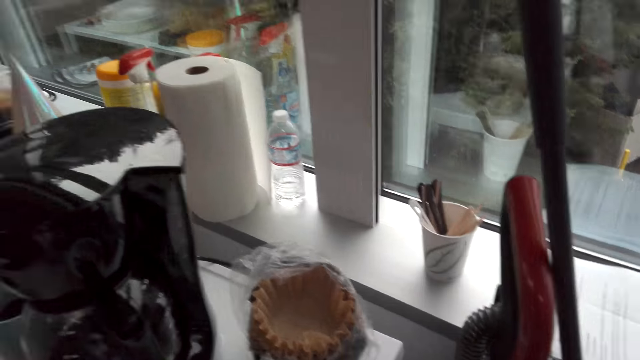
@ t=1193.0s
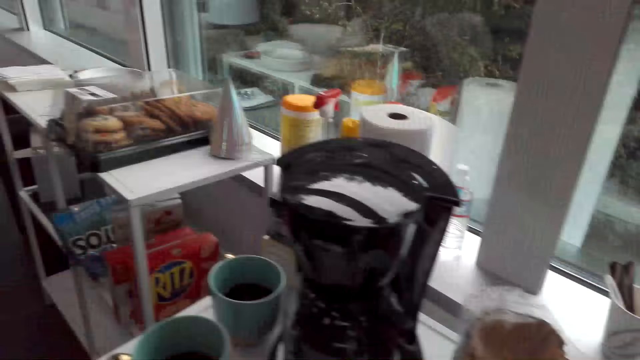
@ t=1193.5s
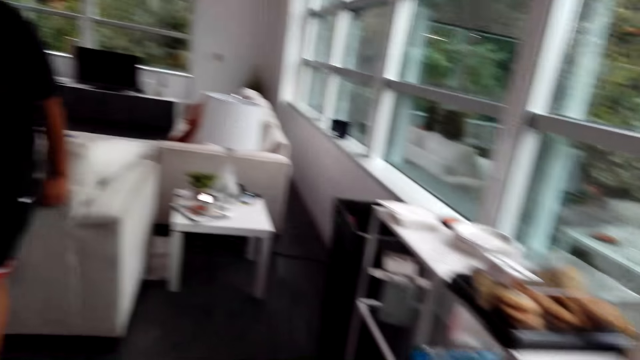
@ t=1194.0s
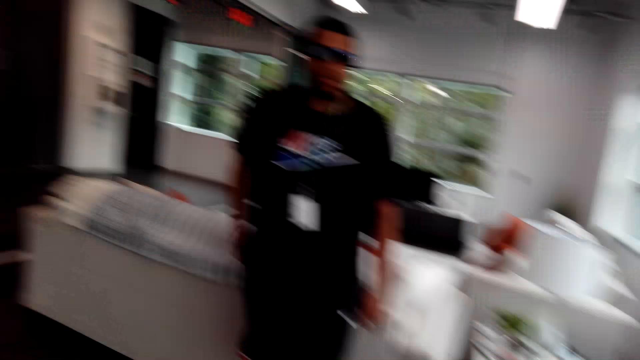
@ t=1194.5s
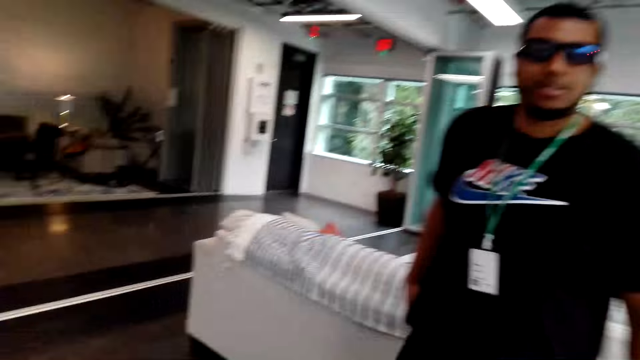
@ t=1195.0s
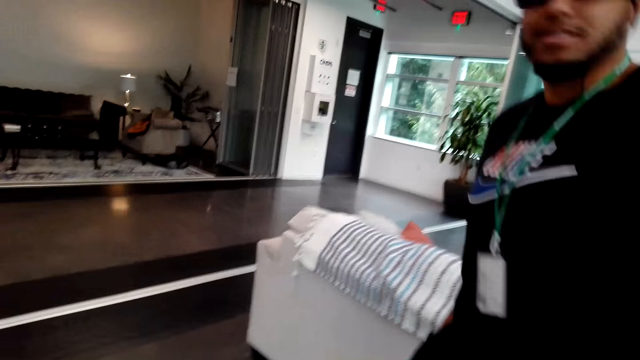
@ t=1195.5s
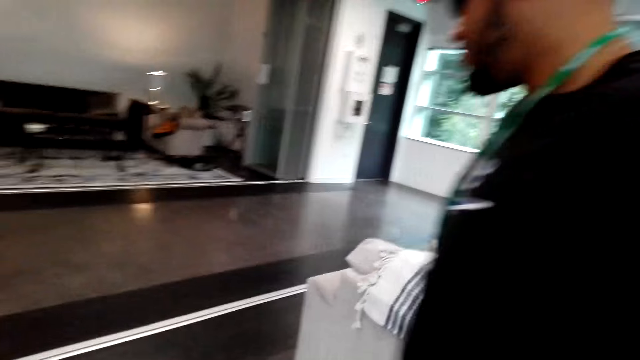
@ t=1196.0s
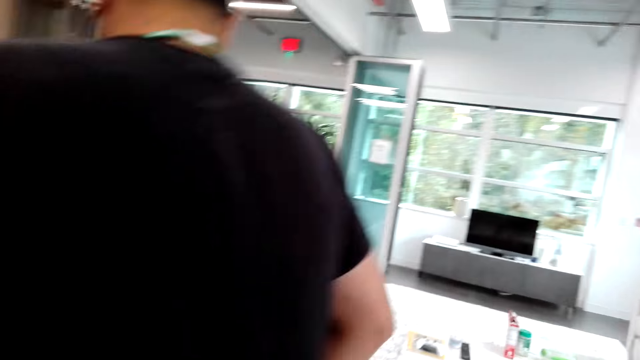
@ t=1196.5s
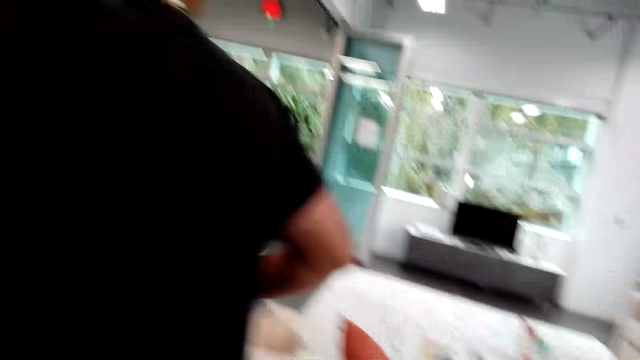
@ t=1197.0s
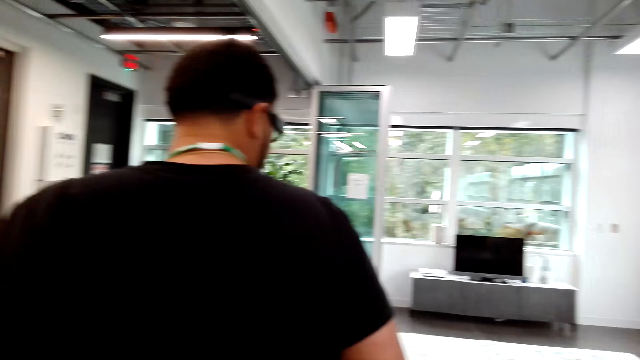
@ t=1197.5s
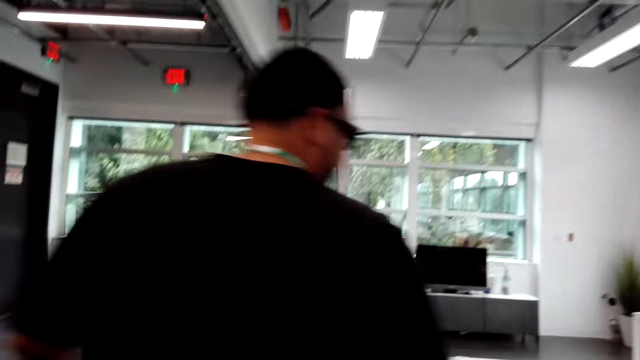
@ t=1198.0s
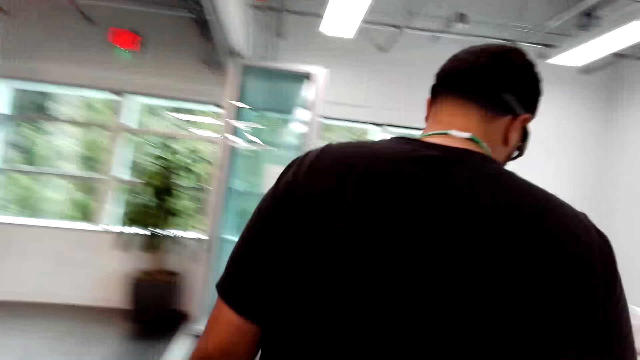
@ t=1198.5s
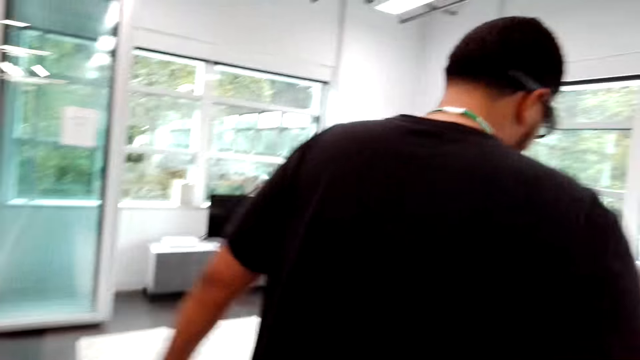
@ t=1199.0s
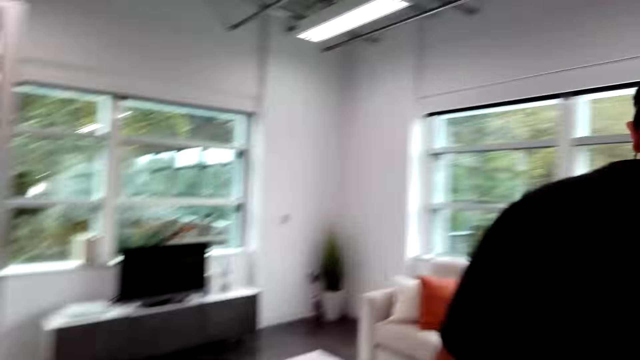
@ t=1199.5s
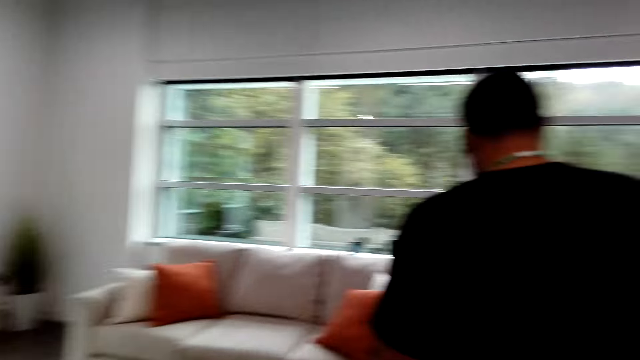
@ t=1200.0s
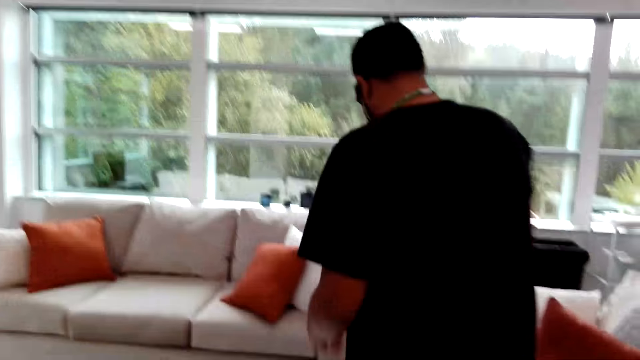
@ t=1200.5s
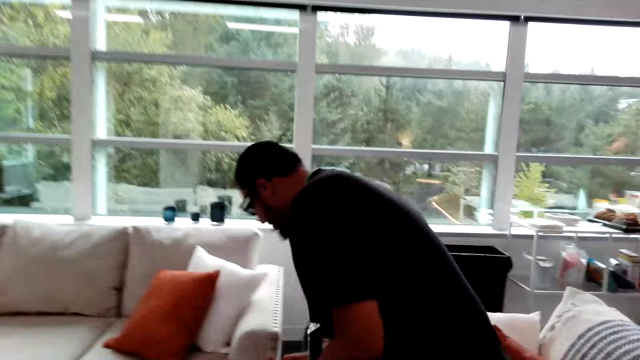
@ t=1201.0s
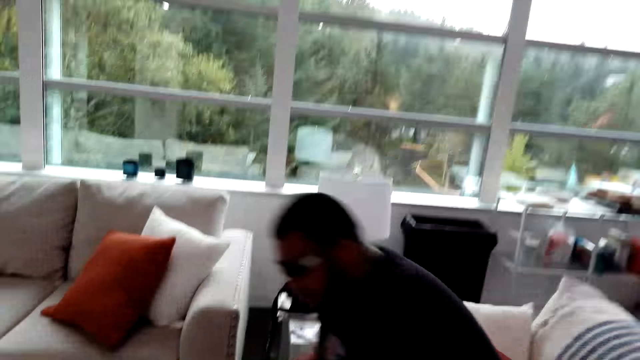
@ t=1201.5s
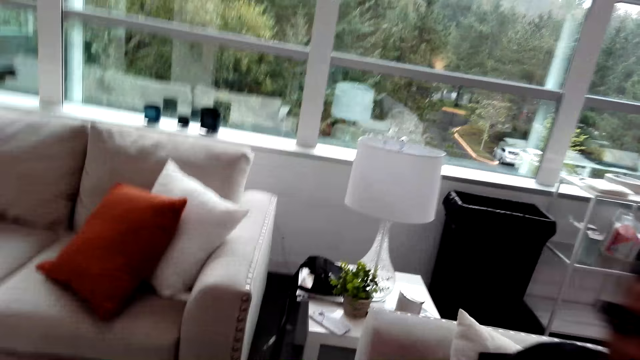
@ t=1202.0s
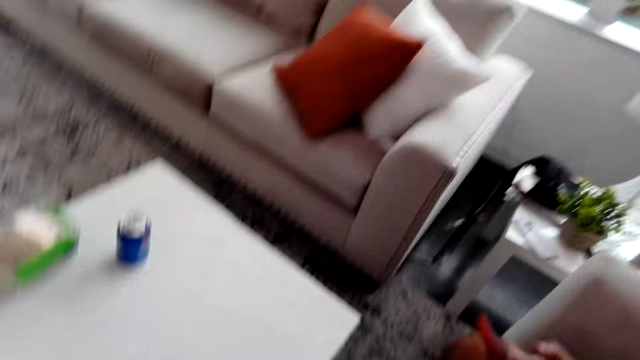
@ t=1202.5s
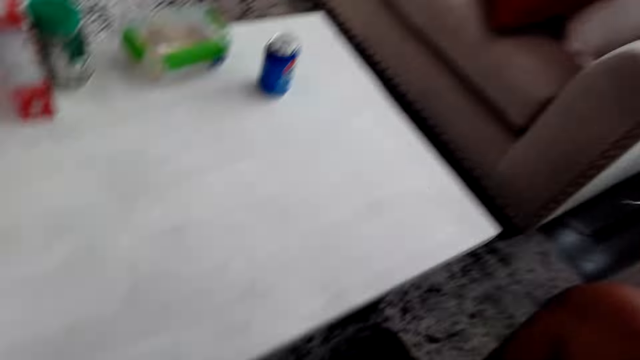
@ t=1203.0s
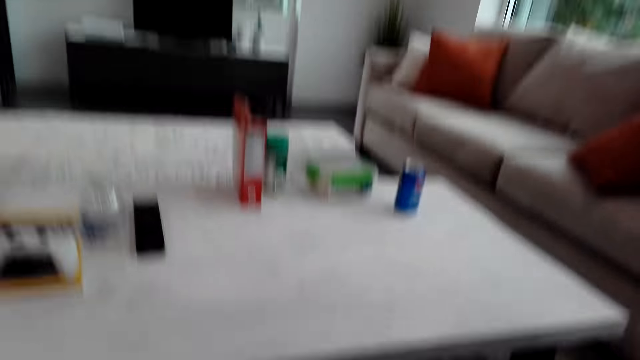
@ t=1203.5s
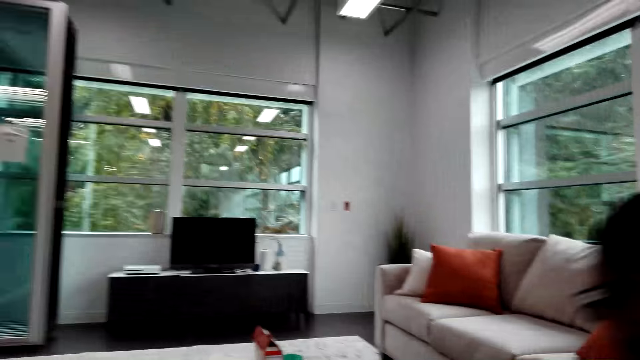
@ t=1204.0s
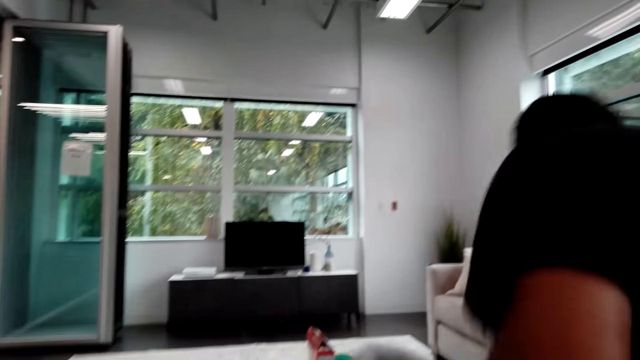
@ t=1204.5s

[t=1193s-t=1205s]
The camera wearer moves around. A man puts a broom down and moves around. The man sits on a couch. The camera wearer looks around.

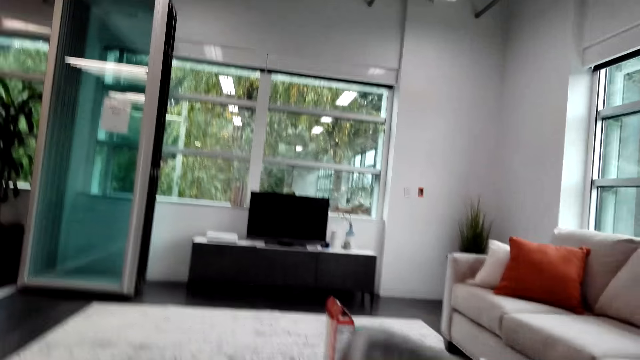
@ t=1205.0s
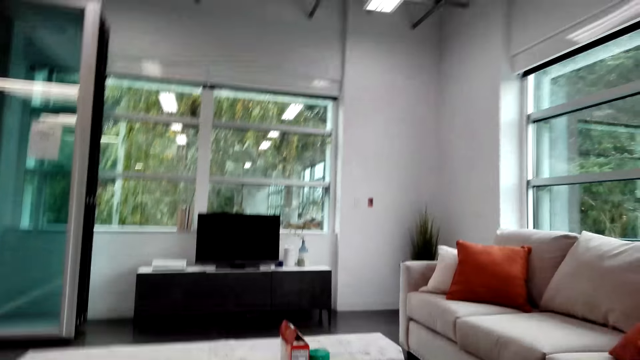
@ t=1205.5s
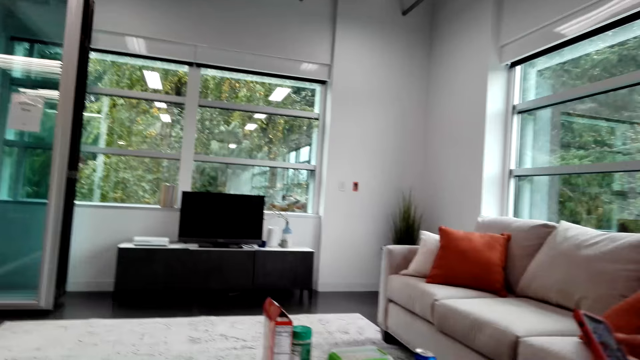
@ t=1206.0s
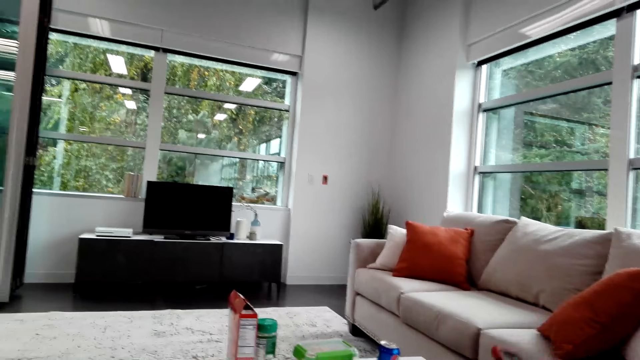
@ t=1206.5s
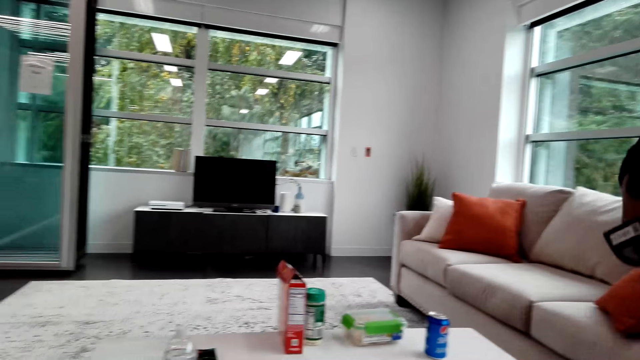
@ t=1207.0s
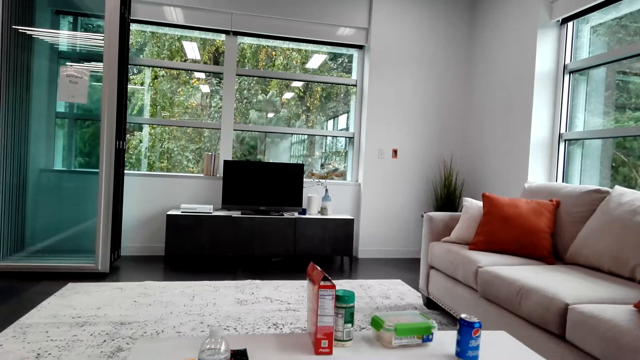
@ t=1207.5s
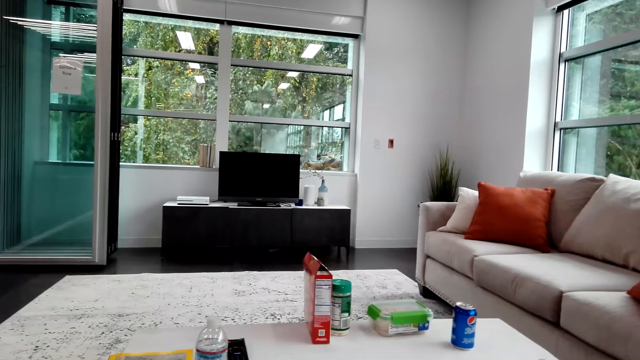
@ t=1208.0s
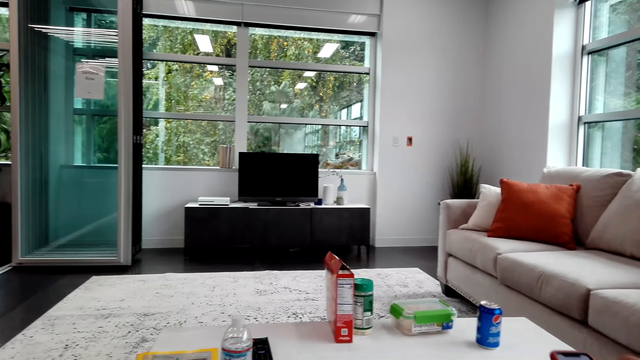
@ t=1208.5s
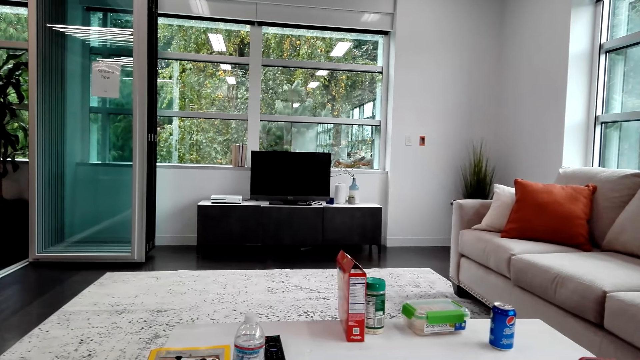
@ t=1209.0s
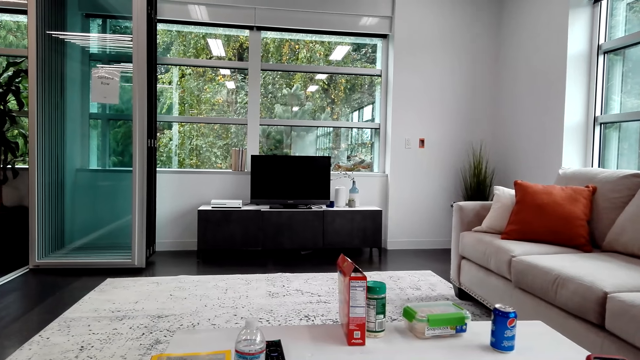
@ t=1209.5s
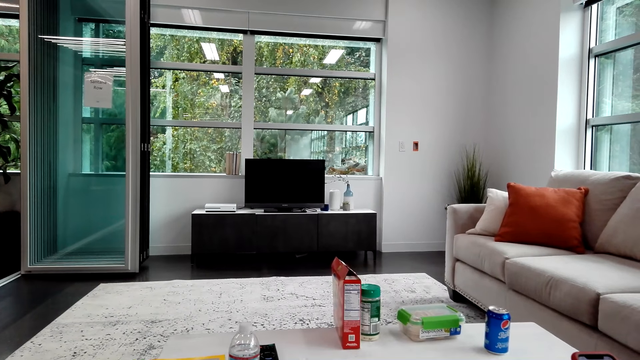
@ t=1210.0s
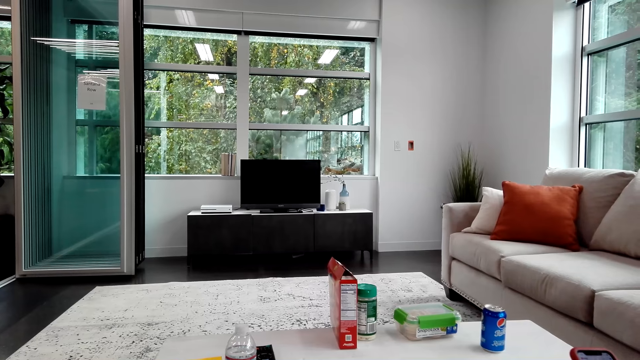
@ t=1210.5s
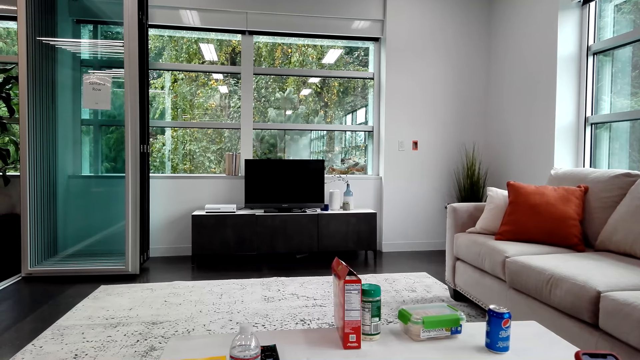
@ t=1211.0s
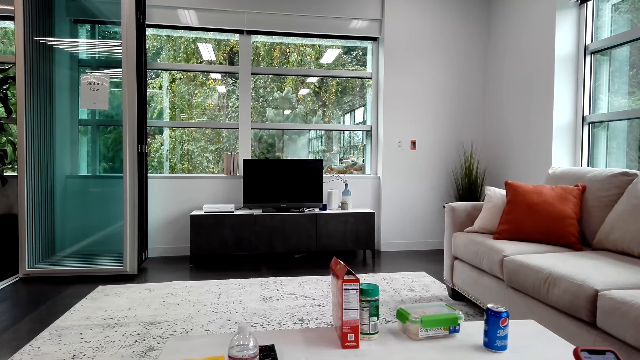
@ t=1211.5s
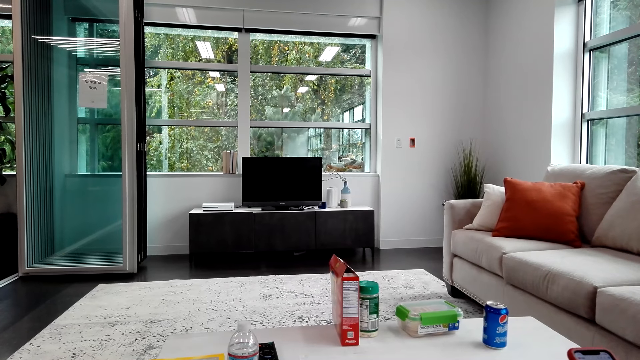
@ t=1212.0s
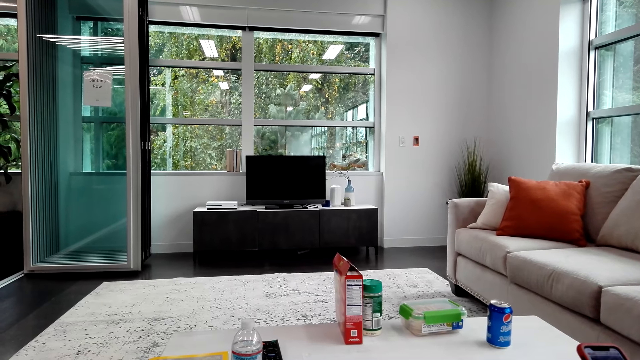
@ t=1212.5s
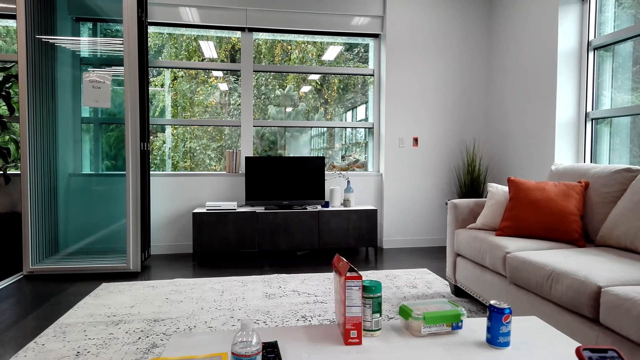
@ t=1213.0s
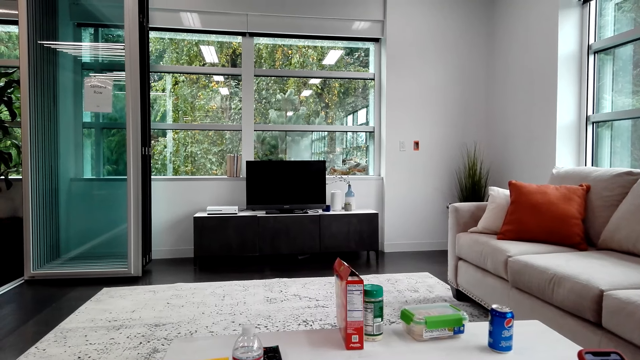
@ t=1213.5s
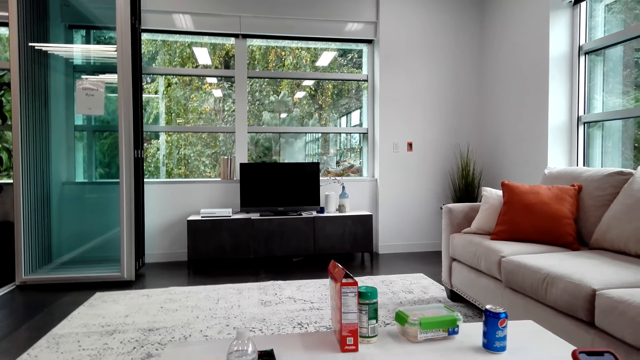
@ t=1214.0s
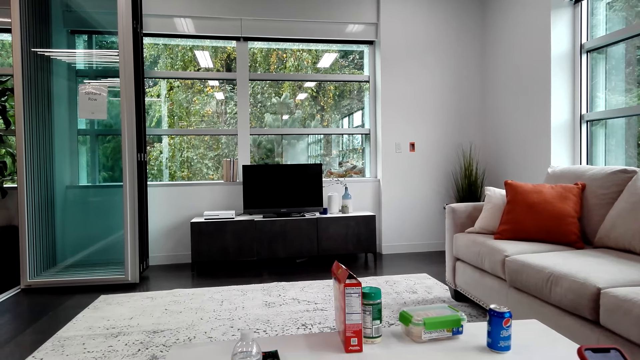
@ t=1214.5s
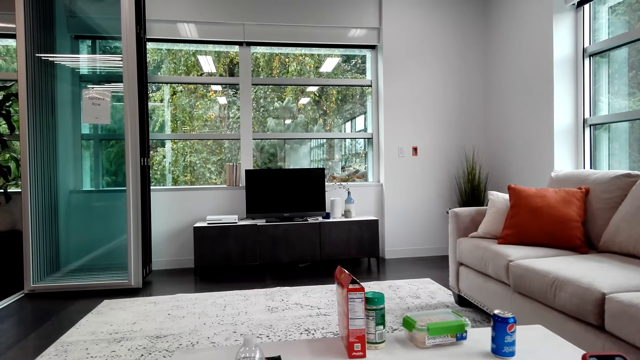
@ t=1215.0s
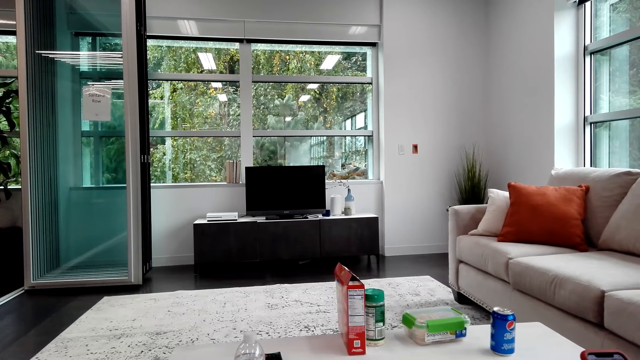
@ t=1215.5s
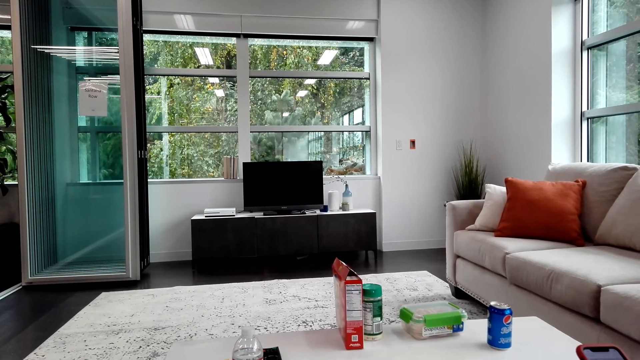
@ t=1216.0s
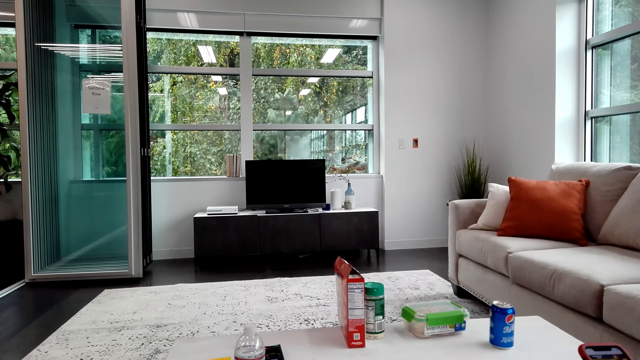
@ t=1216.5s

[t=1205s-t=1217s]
A man stands up, operates a phone and sits on the couch.
